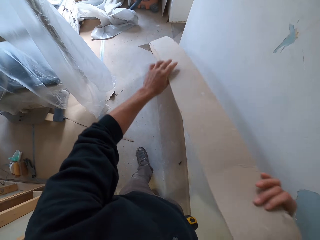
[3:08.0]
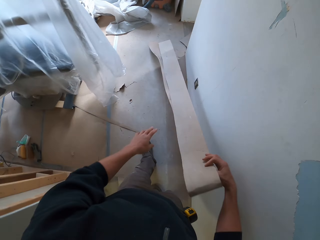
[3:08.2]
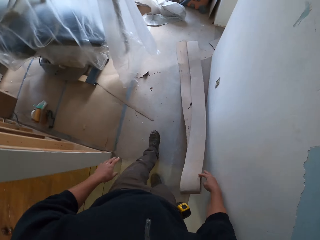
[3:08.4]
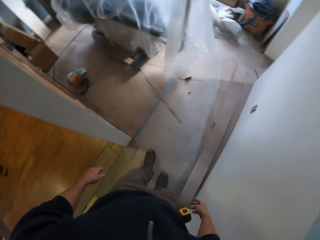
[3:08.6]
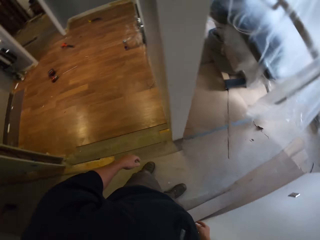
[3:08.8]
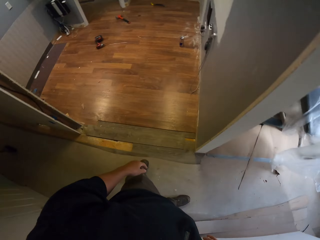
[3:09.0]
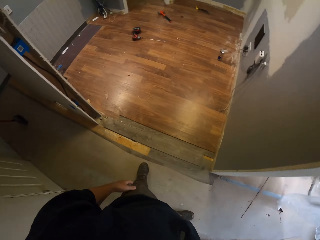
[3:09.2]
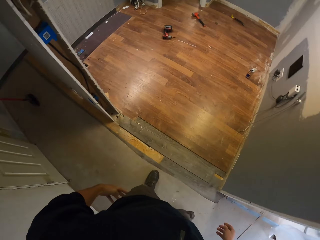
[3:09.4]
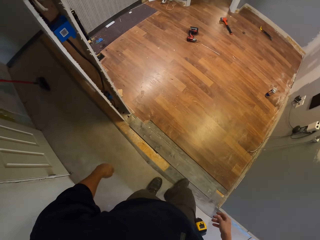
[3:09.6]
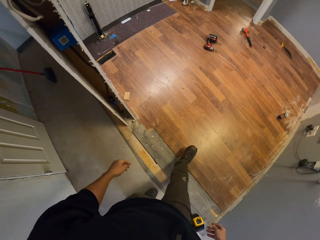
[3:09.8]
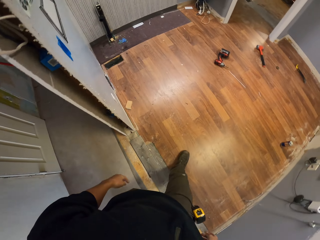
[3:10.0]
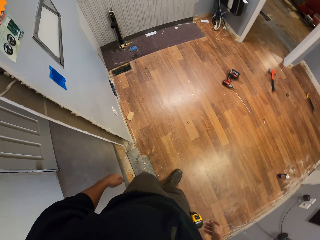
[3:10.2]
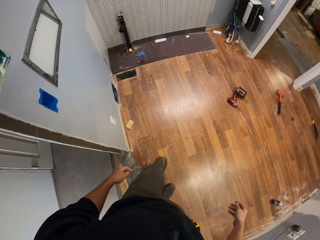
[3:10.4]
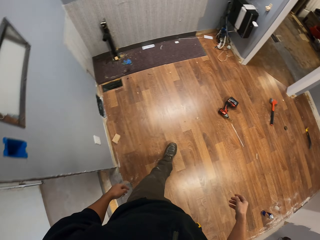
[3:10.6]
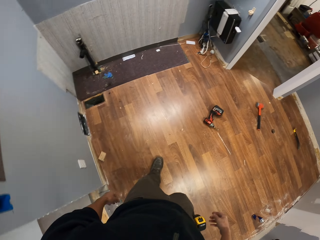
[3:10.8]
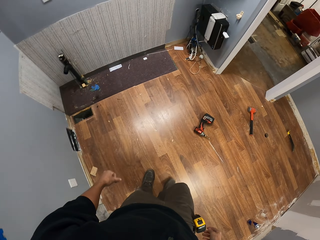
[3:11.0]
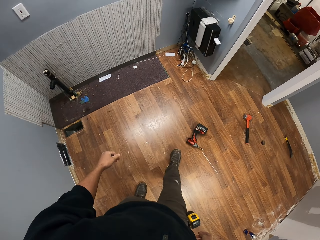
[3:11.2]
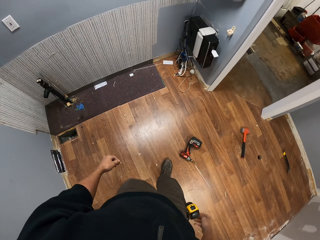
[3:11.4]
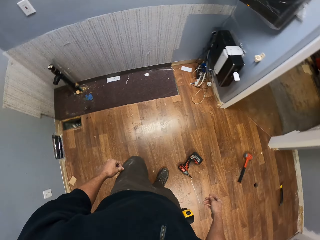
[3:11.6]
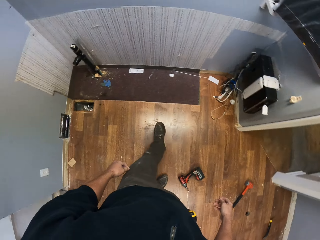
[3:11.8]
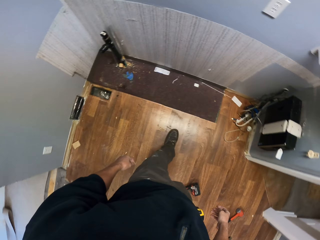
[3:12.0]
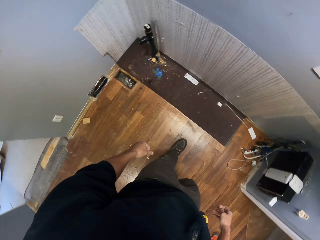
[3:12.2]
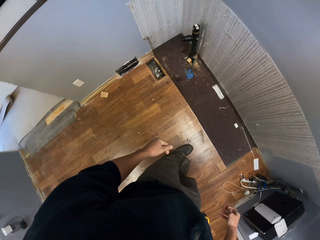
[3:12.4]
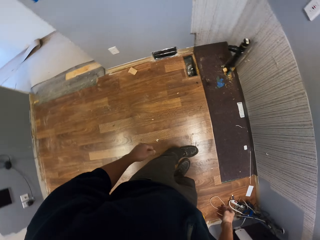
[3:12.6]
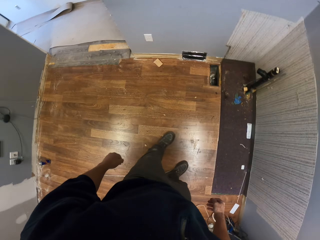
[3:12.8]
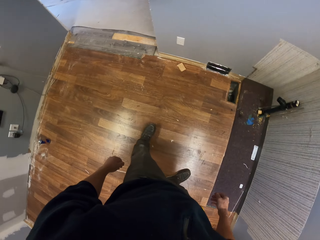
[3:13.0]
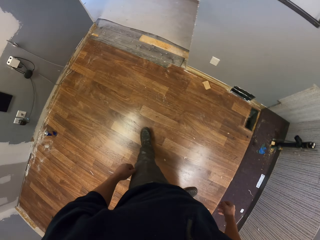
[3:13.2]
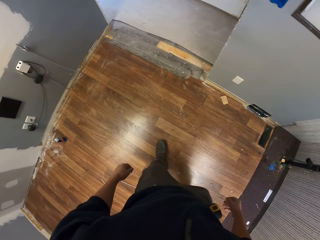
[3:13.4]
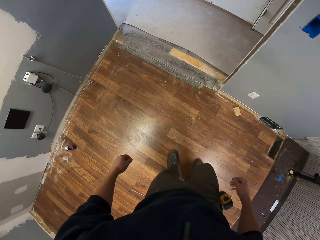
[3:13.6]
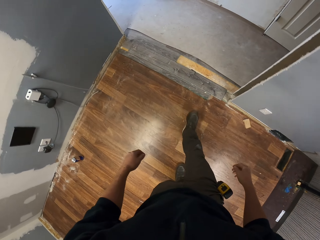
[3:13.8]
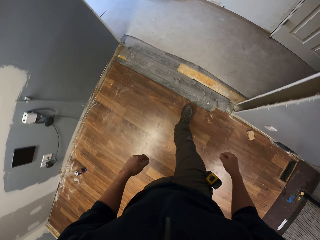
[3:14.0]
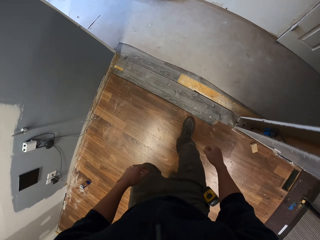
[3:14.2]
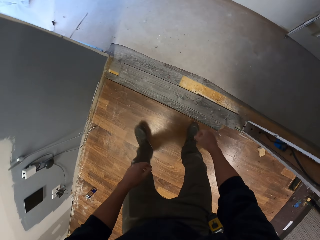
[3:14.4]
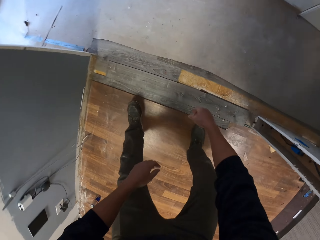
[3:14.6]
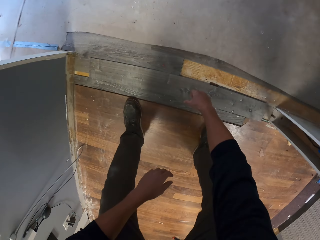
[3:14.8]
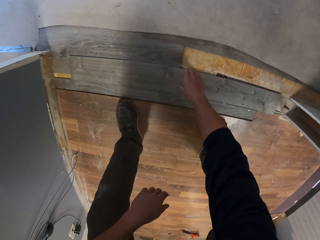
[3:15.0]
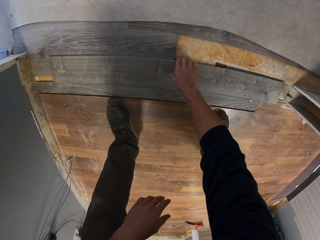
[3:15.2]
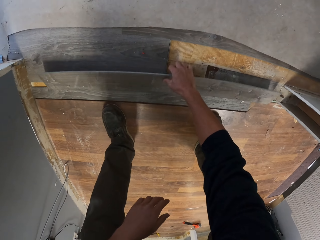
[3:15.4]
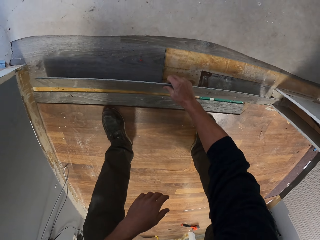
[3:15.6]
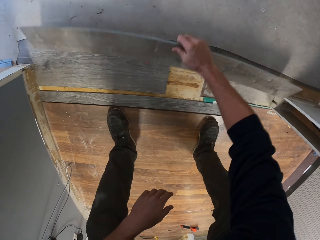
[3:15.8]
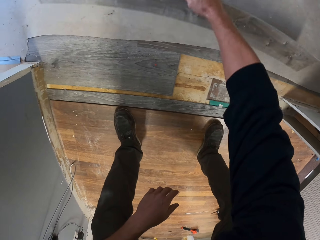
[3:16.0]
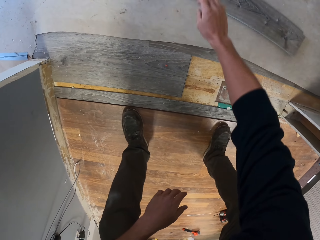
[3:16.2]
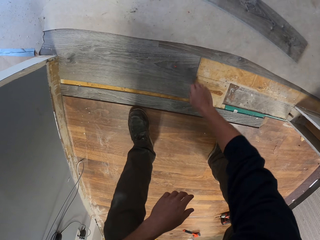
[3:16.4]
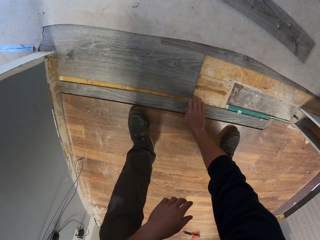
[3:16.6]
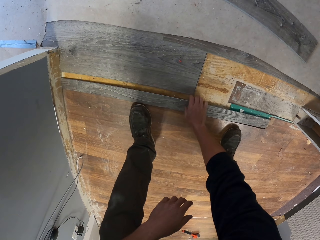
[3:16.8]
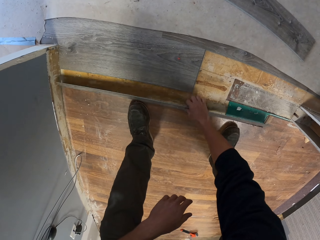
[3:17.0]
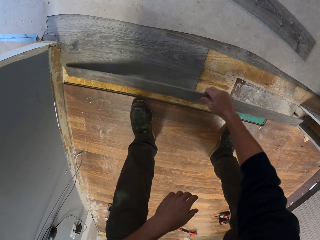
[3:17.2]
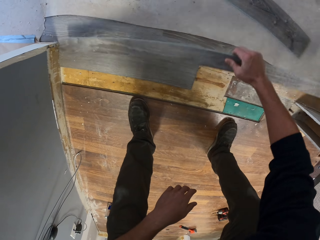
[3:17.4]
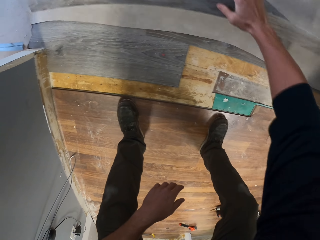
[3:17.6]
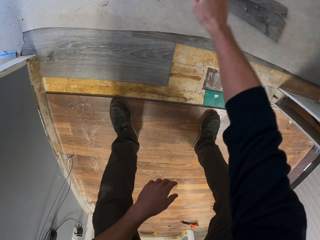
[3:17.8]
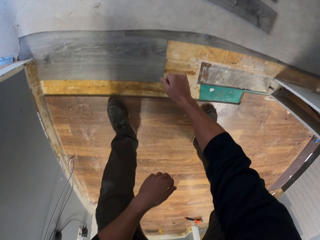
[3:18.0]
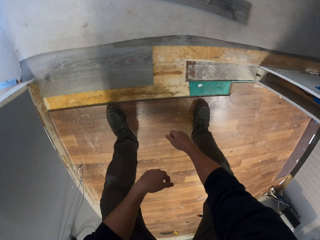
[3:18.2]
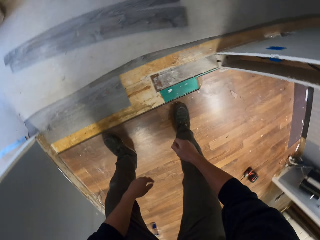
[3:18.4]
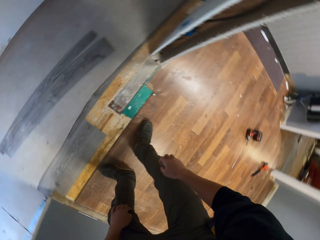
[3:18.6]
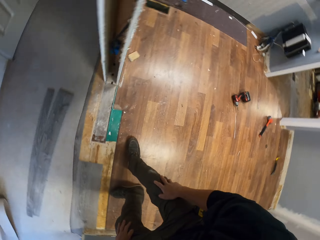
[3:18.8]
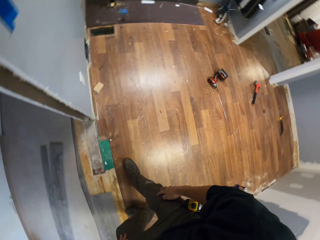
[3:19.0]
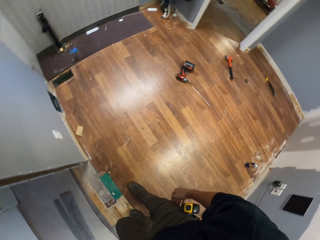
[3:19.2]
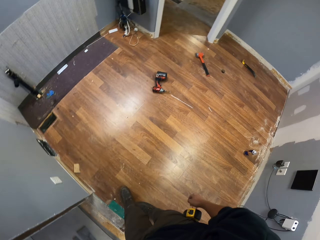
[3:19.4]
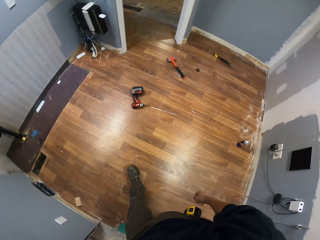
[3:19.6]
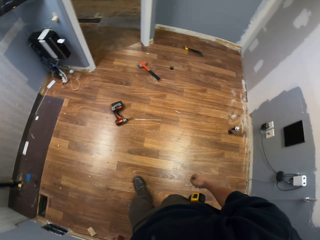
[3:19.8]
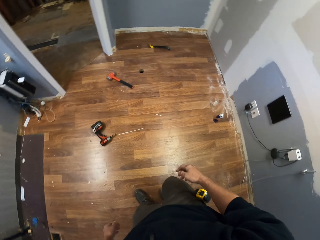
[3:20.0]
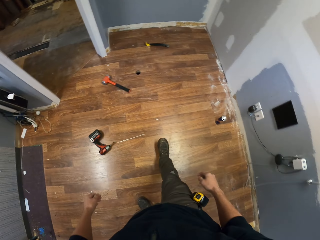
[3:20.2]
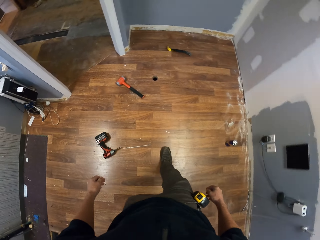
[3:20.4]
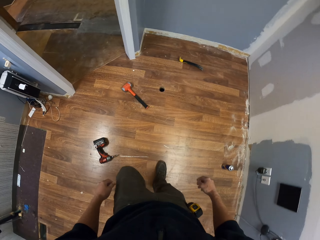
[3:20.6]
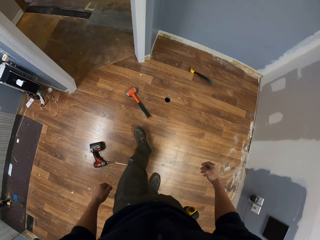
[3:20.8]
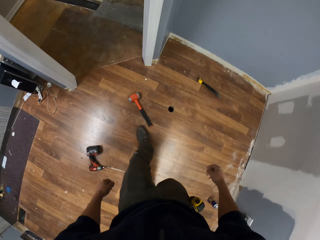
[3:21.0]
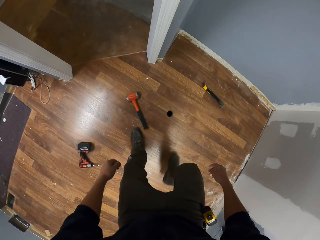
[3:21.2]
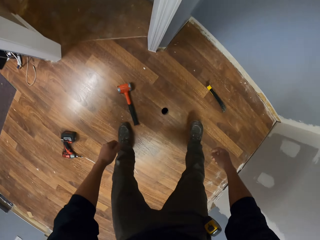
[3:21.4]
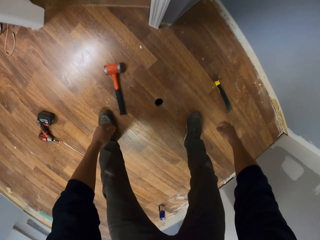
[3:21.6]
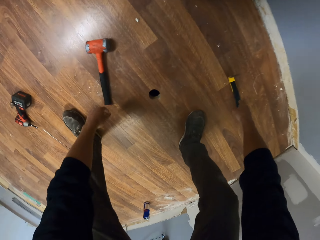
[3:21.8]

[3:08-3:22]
The camera wearer puts the carpet on the floor. They walk. They move pieces of wood. They remove the wood from the floor. They walk.

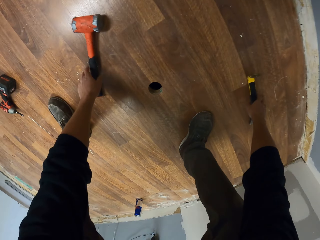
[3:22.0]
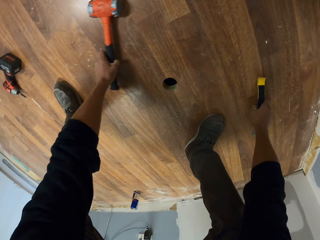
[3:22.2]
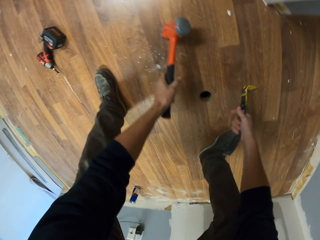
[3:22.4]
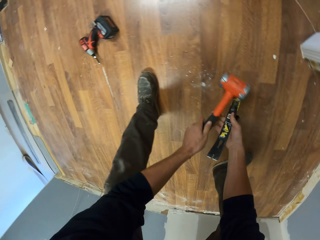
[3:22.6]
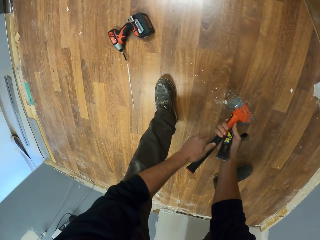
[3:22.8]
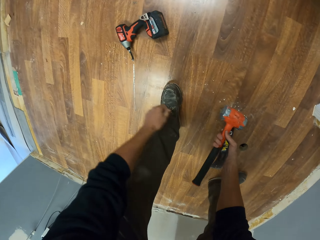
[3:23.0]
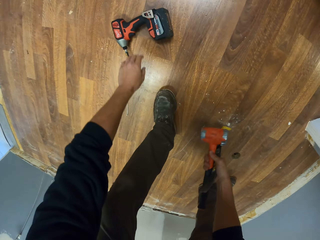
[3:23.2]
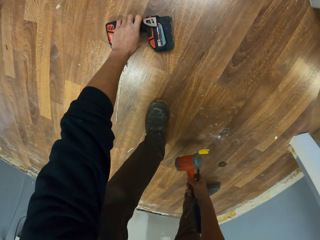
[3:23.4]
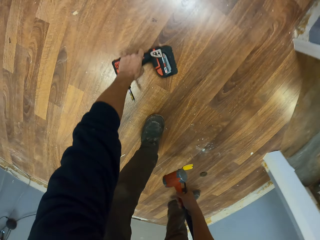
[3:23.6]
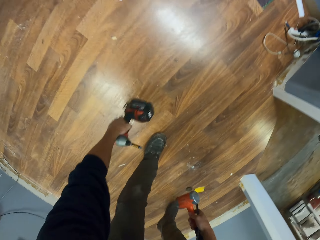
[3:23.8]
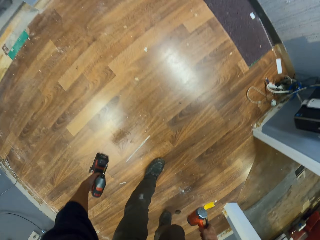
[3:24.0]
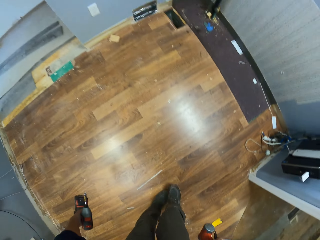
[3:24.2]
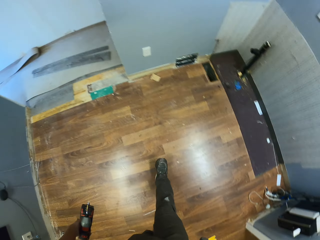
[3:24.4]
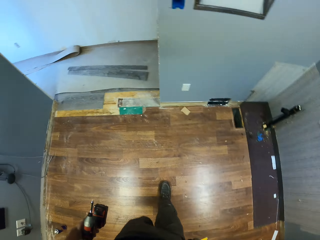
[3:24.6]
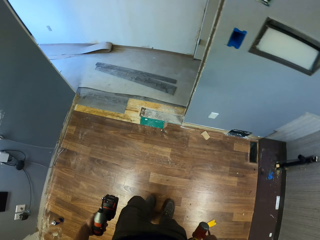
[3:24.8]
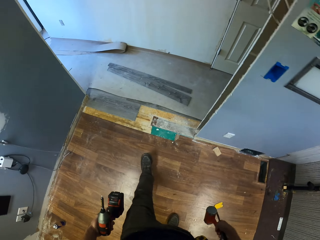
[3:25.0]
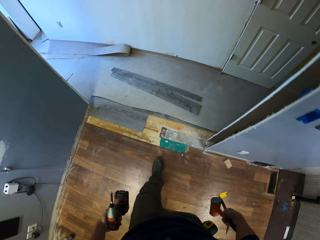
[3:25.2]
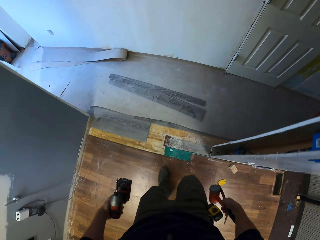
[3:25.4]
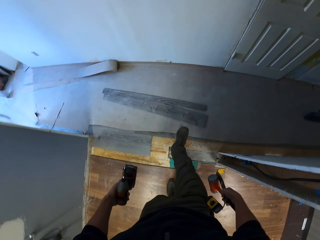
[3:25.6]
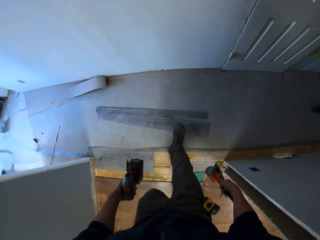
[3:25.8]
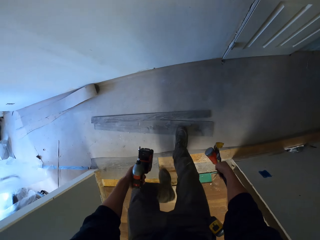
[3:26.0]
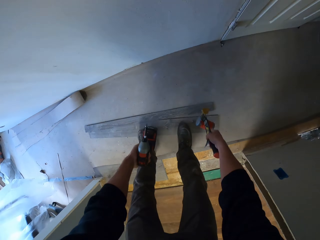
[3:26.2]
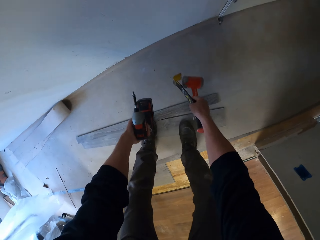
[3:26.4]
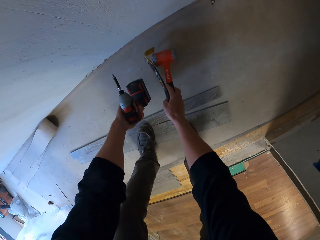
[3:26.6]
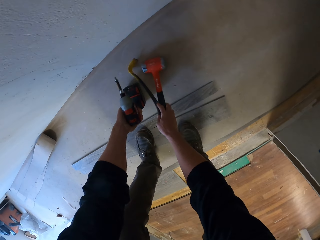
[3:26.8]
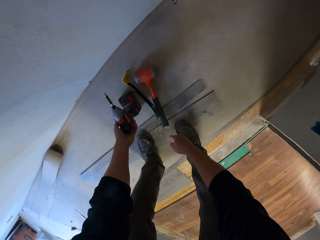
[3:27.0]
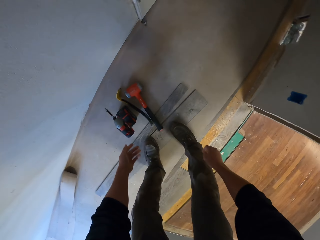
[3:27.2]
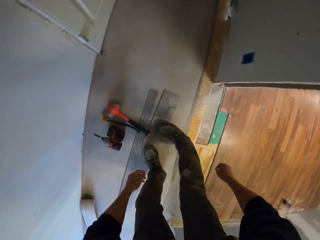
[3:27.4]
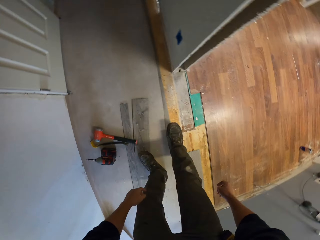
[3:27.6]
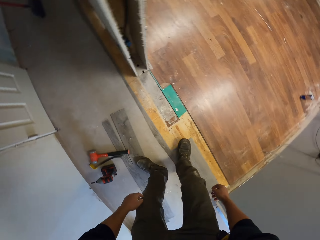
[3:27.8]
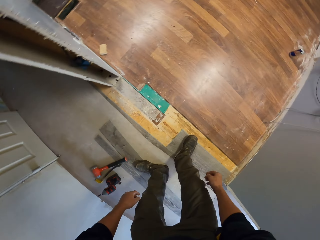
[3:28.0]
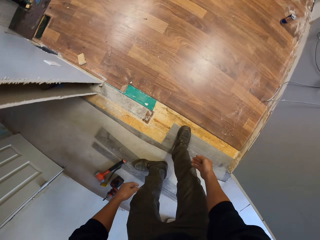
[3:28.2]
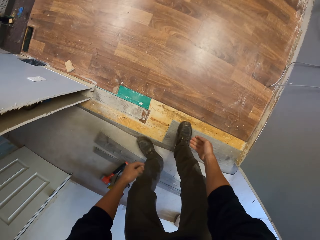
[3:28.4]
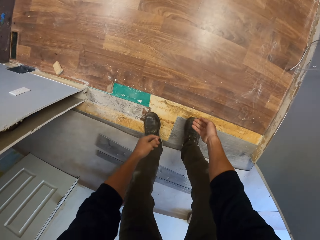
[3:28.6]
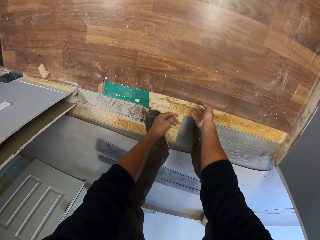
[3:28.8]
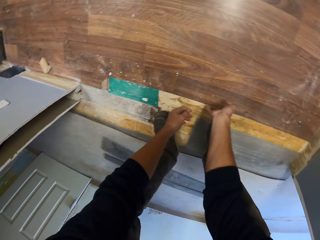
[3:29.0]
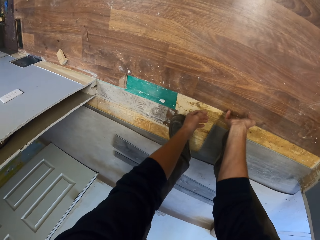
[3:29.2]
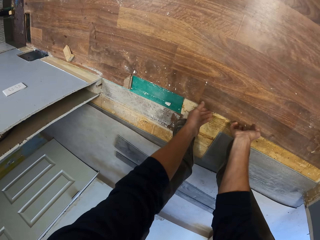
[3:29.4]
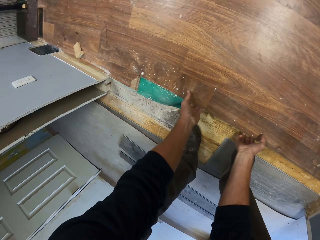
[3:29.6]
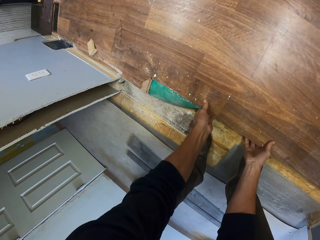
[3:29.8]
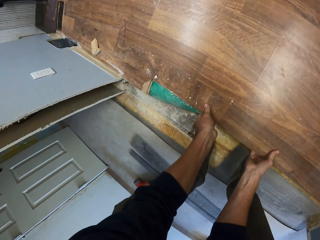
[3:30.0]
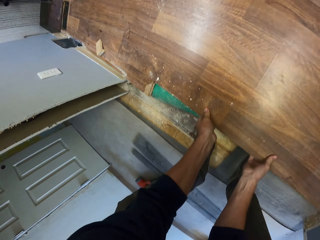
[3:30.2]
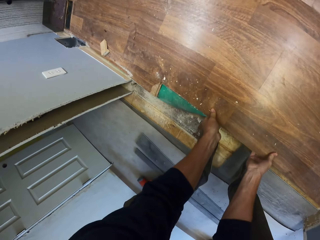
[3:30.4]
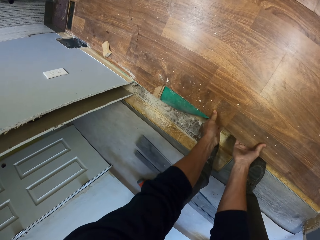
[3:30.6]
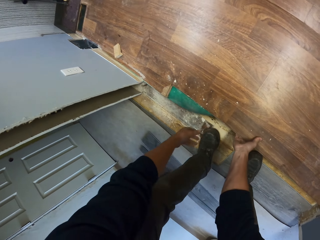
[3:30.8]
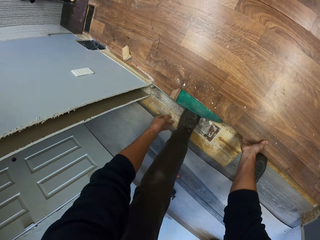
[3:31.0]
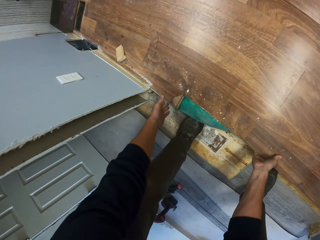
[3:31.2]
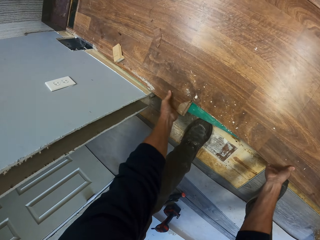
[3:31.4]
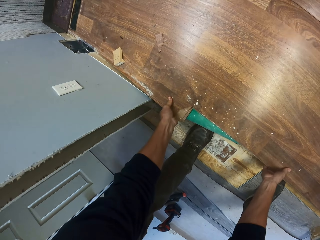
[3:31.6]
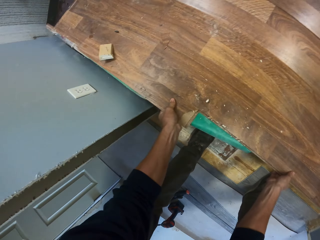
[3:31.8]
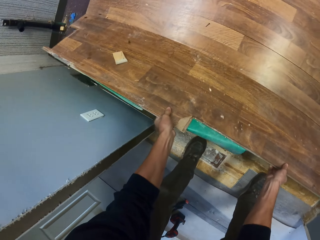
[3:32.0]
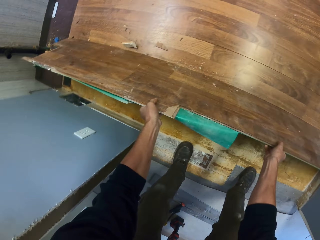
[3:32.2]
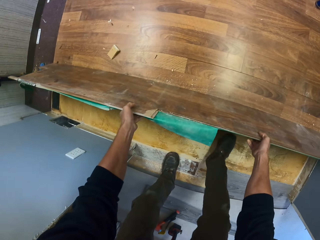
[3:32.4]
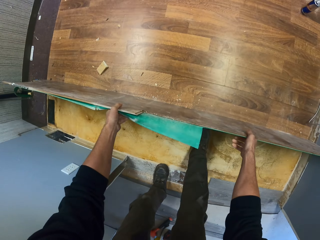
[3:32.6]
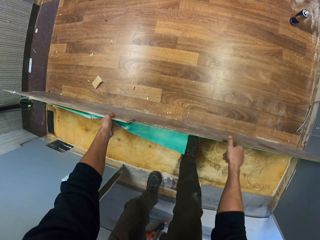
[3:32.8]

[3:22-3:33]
The camera wearer picks up a crowbar and a mallet from the floor. They pick up an impact driver from the floor. They walk. They put the tools on the floor. They remove plywood planks from the floor.
